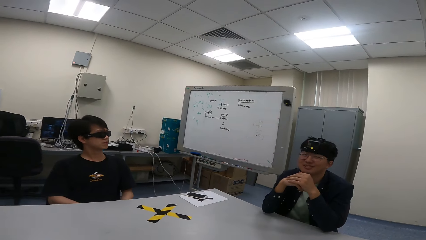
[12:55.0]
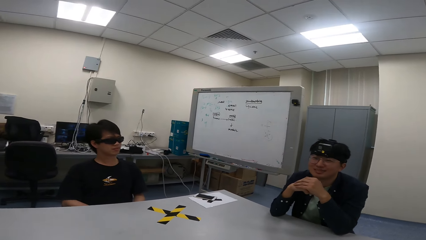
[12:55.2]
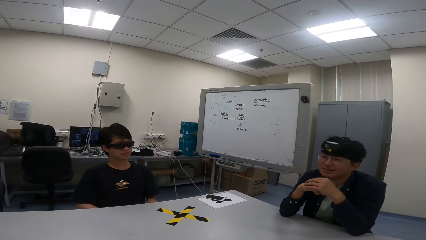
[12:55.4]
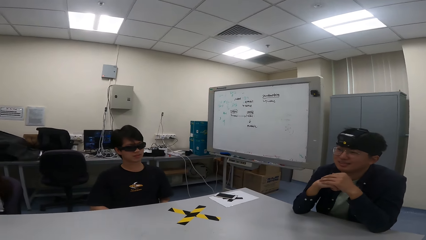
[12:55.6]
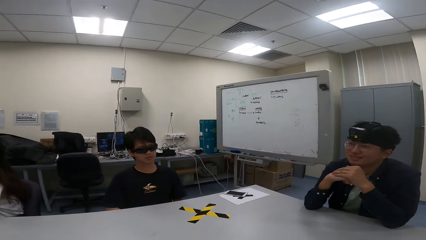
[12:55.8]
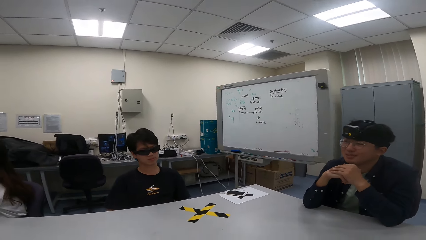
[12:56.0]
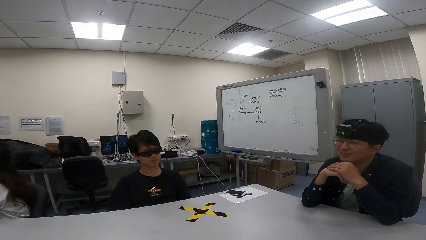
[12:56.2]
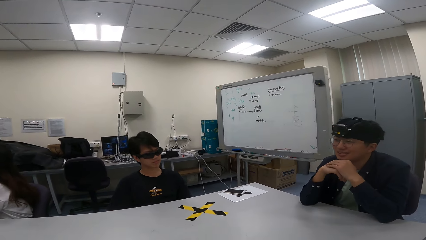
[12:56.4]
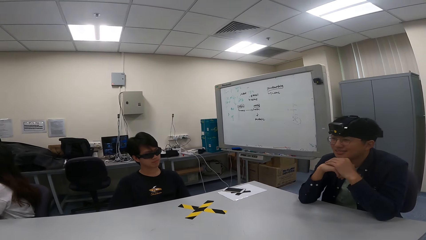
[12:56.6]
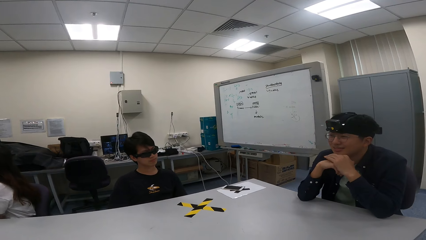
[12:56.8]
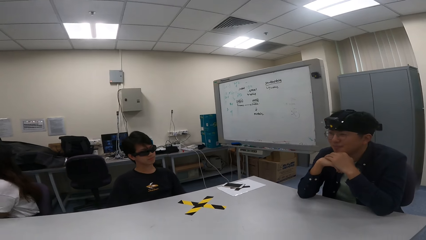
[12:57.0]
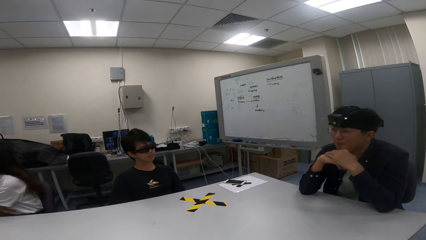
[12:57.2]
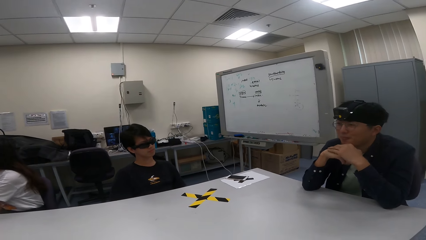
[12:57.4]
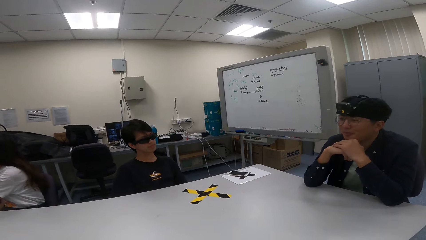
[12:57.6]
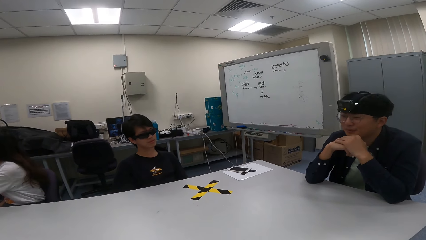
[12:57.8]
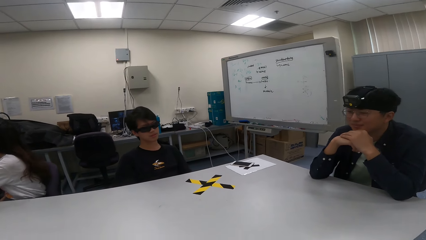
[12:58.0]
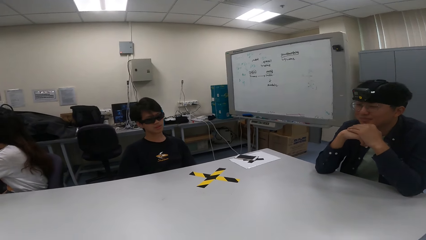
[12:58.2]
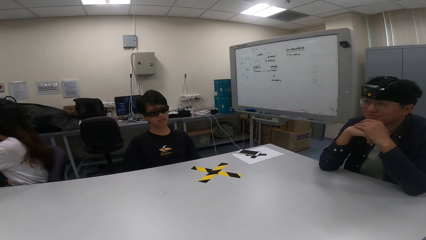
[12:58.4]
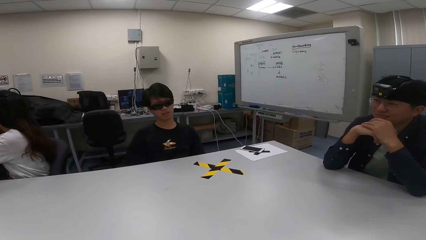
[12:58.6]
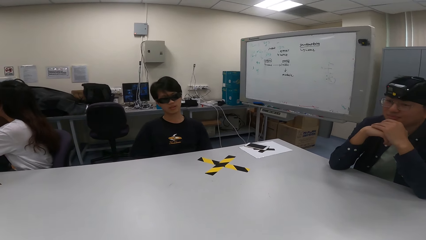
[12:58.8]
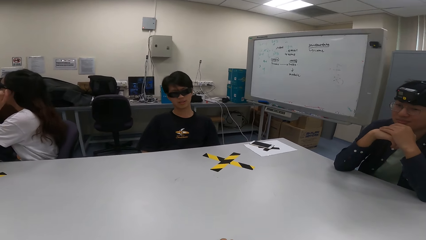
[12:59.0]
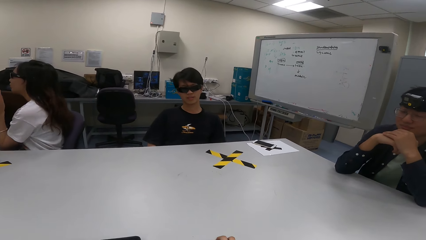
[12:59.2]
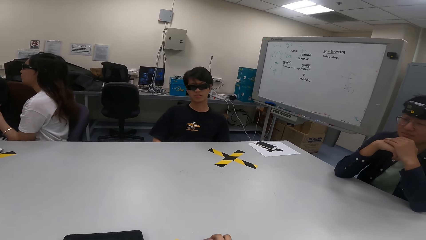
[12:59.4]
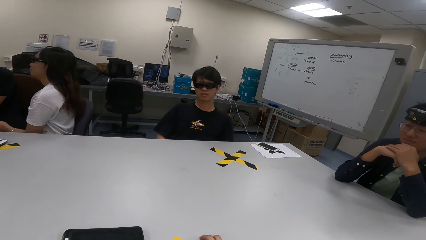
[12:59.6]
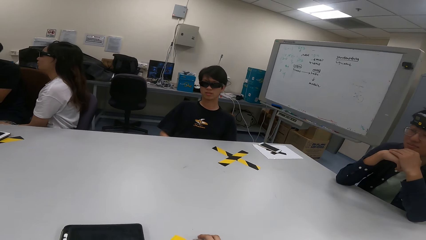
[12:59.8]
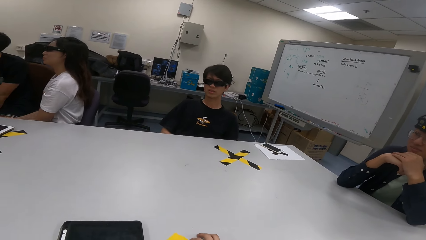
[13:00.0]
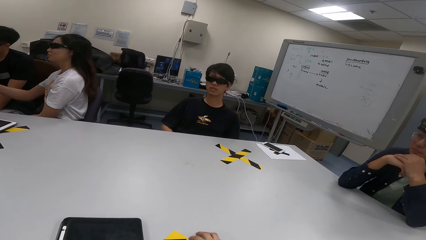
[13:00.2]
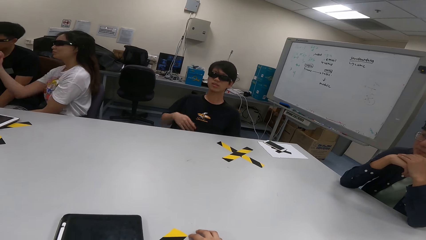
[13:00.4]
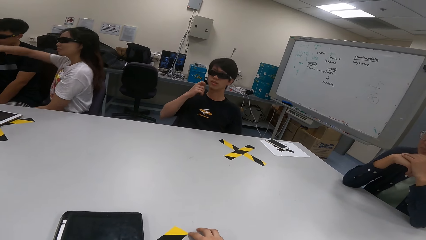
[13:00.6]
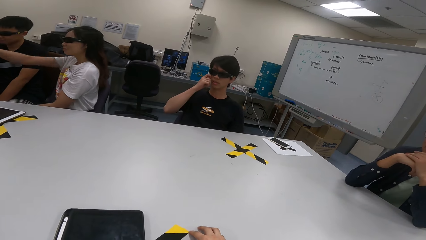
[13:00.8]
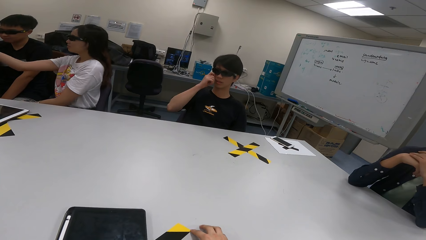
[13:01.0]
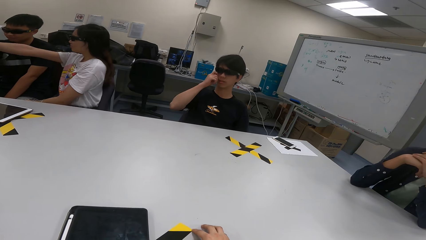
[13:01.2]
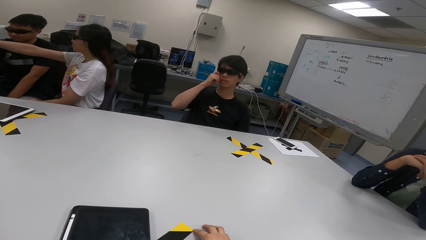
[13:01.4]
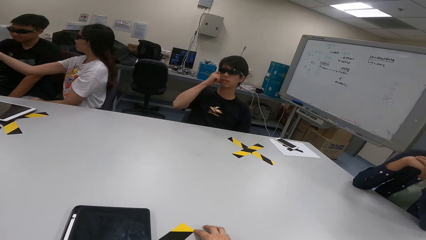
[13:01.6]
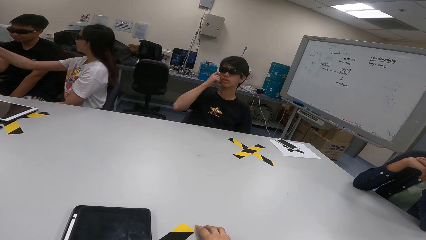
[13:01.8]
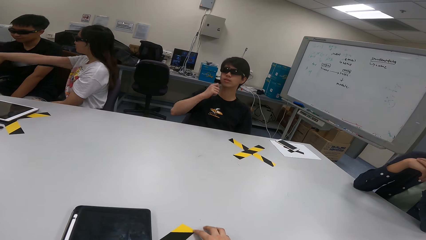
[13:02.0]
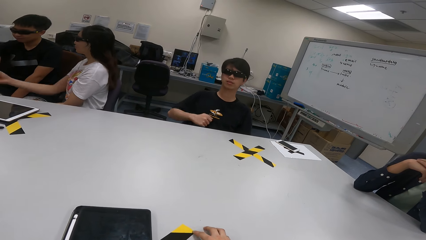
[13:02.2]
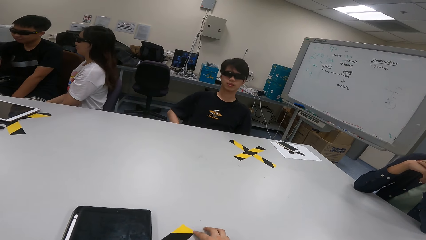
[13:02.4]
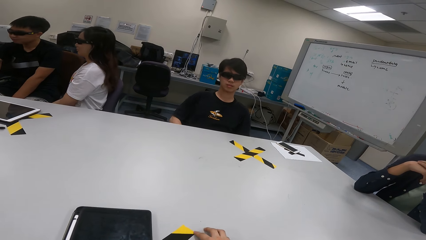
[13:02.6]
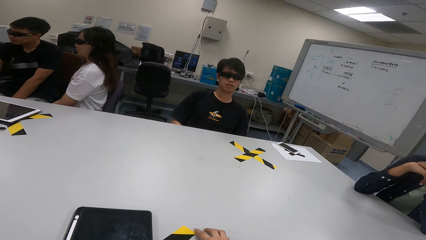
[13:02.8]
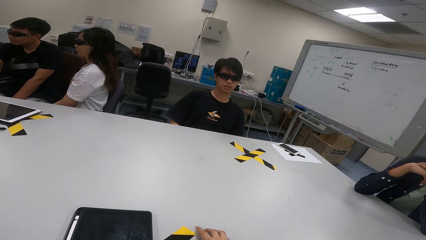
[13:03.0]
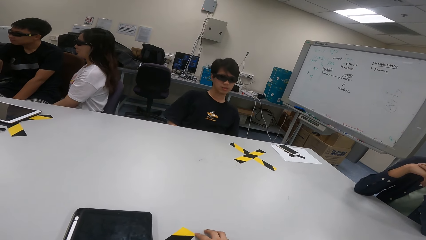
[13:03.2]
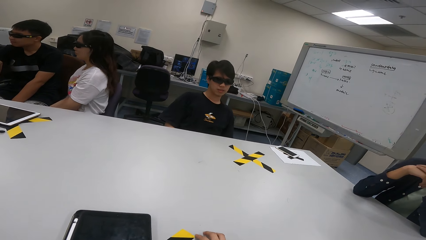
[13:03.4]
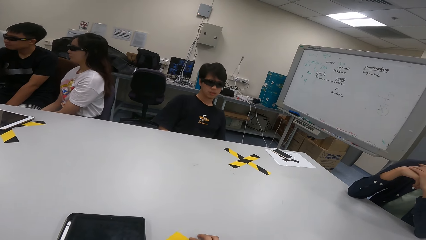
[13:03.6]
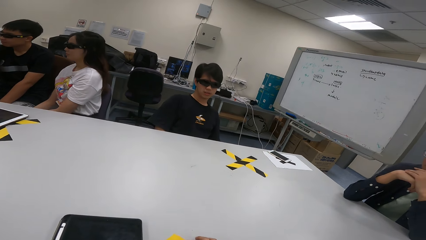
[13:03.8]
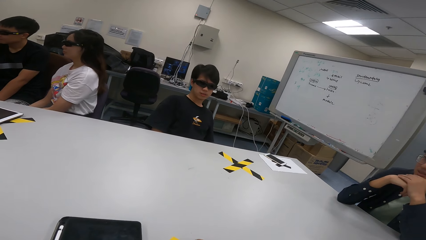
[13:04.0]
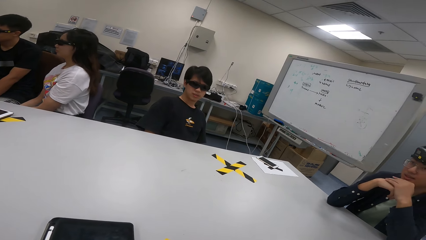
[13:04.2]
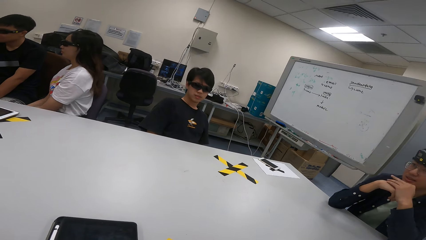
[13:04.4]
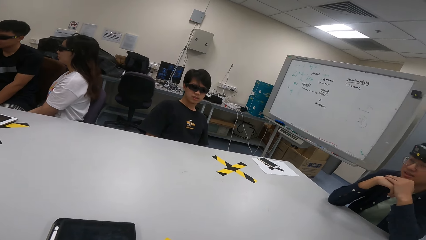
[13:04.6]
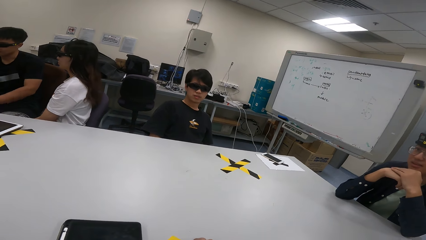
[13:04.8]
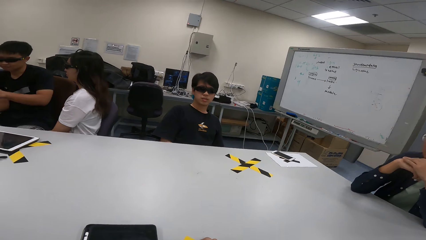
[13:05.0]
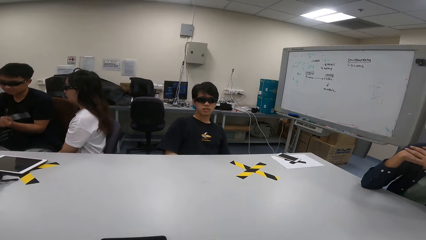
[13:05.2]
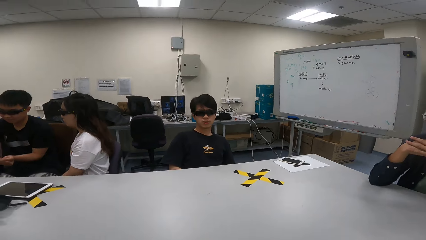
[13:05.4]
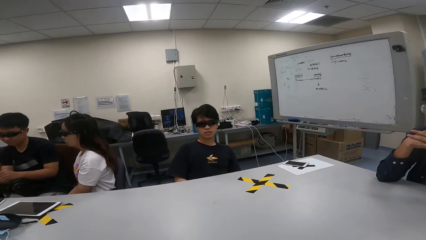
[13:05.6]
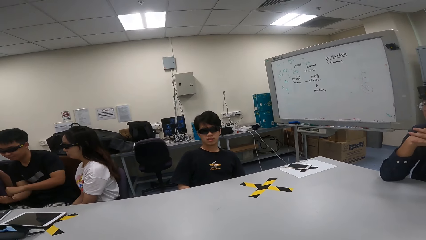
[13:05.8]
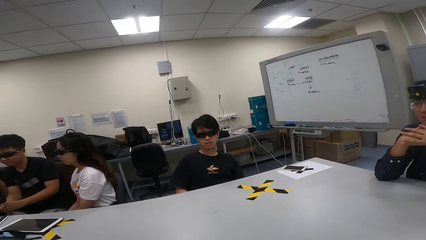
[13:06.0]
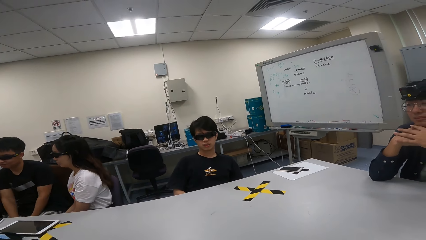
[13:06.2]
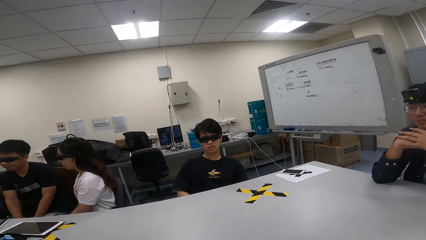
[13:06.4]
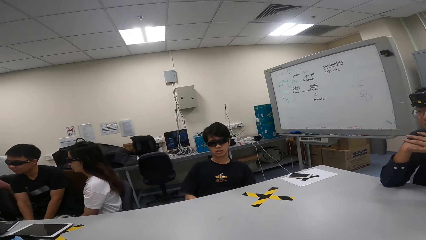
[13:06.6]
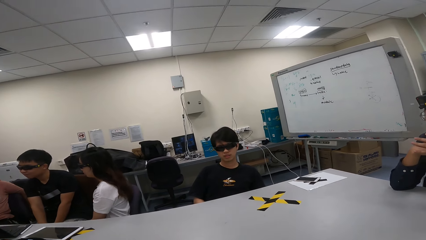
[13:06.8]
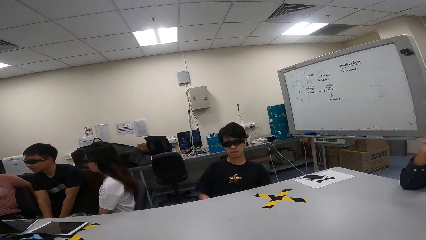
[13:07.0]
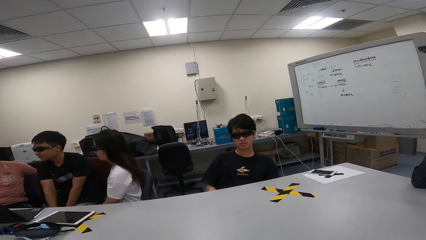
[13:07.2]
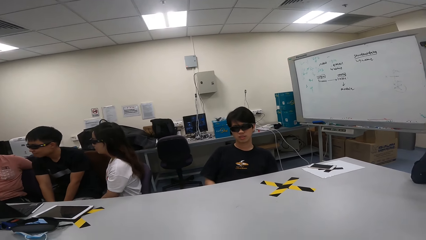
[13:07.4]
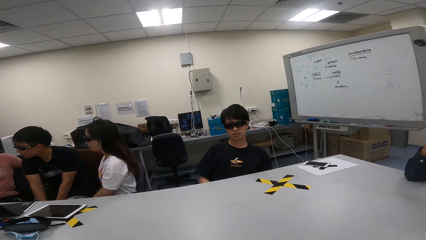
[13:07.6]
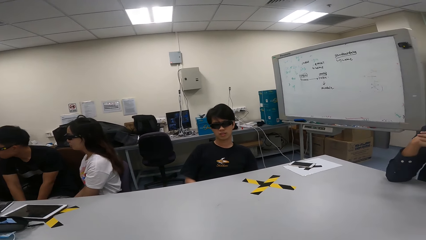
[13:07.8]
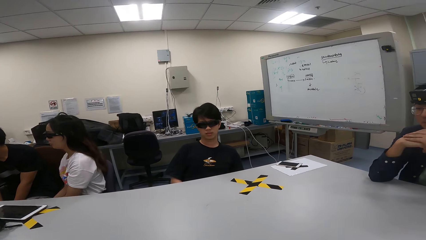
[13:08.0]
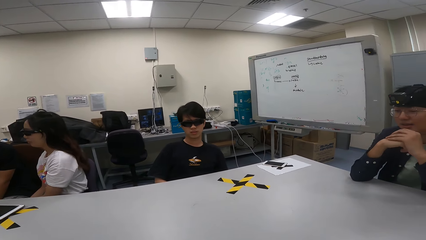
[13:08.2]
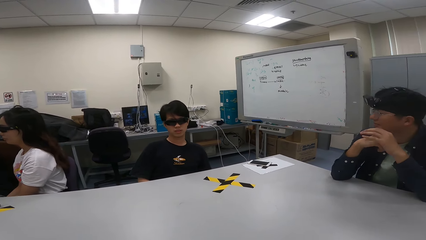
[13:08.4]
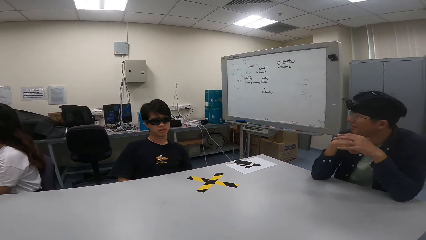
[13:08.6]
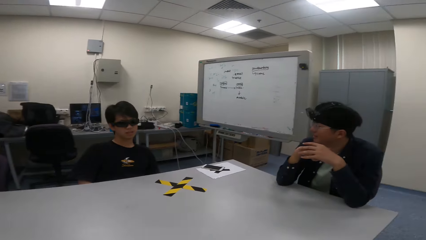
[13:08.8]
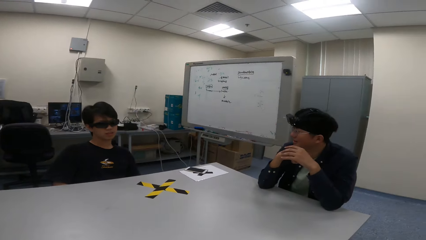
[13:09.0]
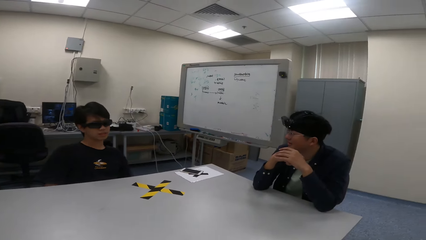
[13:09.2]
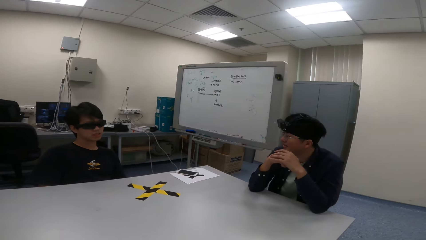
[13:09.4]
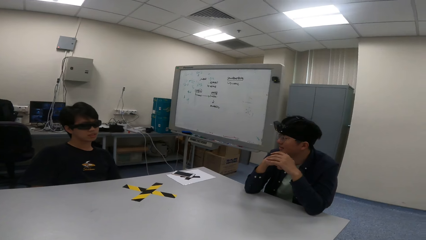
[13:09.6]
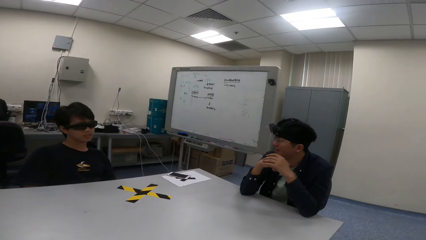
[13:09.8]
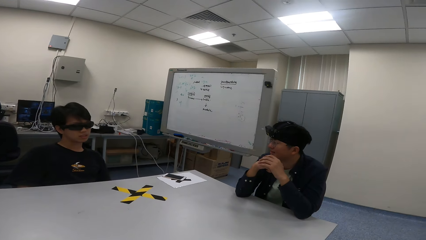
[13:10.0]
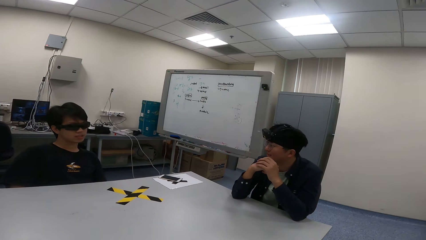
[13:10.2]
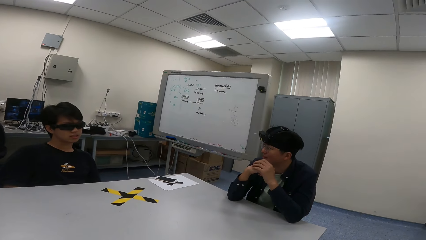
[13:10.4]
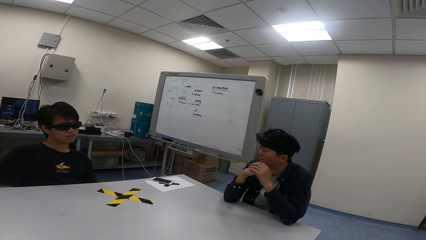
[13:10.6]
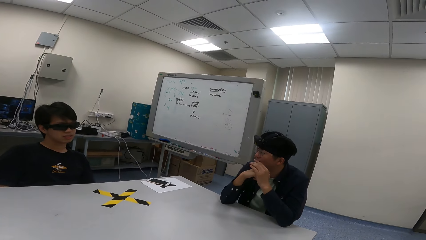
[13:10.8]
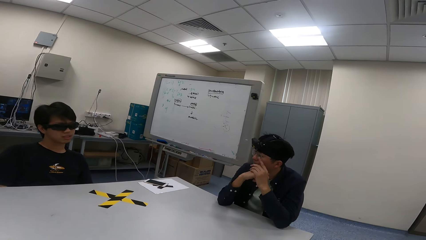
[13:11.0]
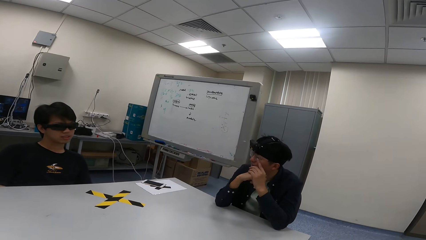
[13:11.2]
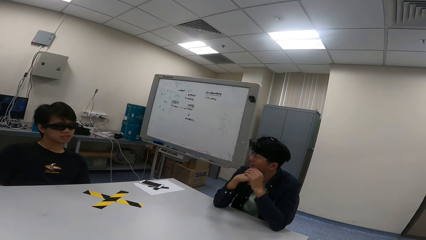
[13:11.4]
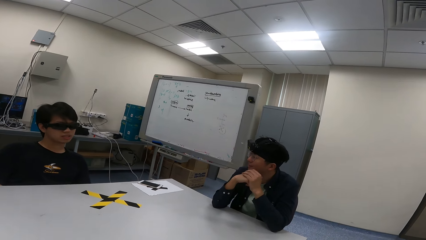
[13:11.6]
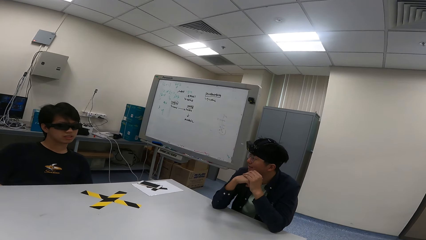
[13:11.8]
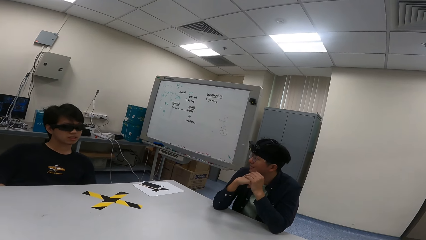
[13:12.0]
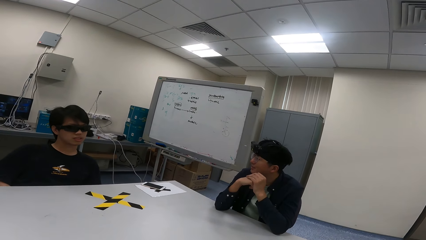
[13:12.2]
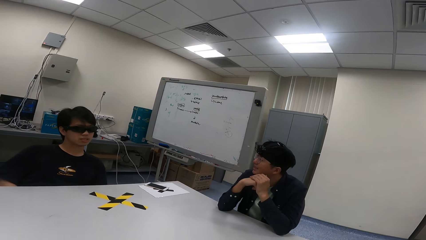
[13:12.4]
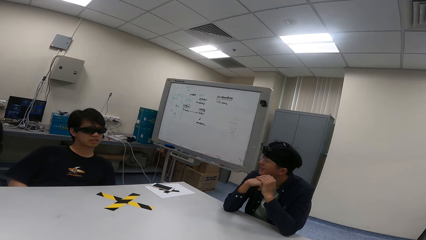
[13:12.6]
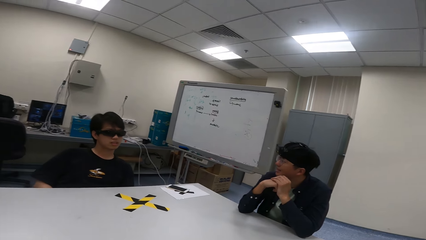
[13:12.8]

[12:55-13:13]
A person puts hands on the table. The camera wearer looks at another person. The other person adjusts goggles and touches his face. The other person swings on the chair. The camera wearer looks at the first person.
